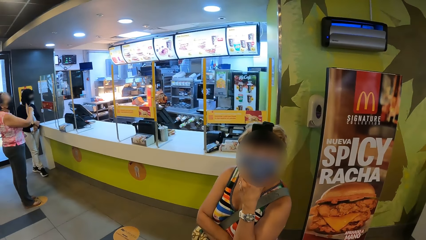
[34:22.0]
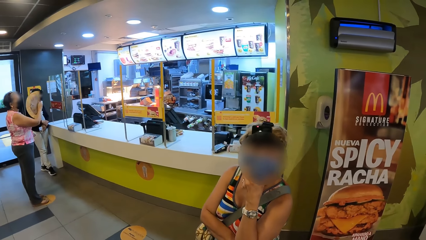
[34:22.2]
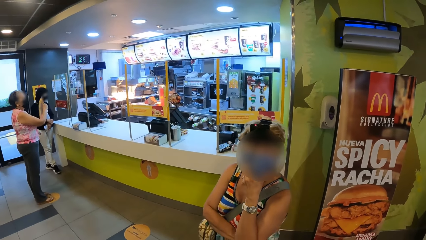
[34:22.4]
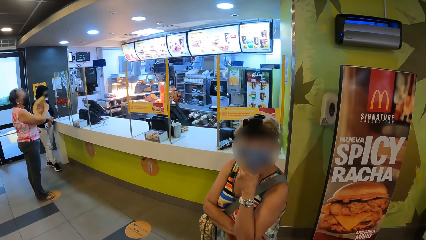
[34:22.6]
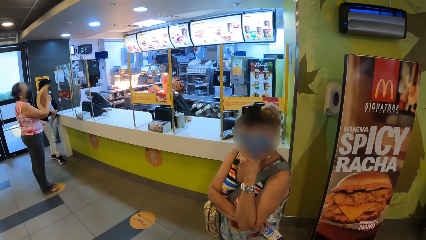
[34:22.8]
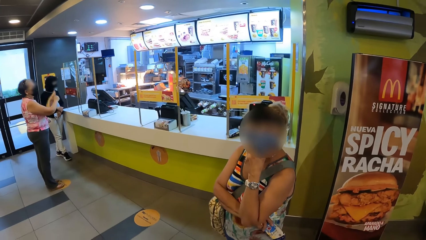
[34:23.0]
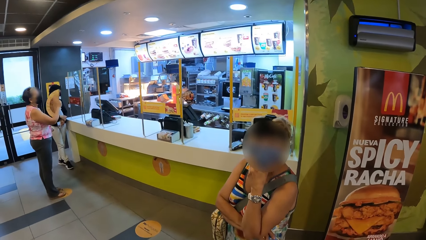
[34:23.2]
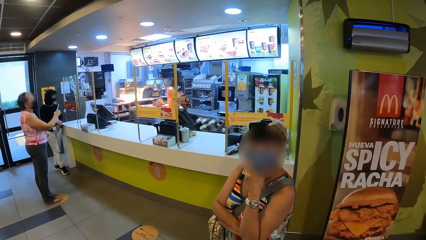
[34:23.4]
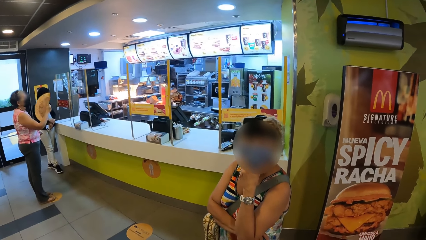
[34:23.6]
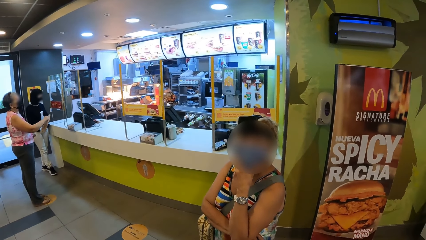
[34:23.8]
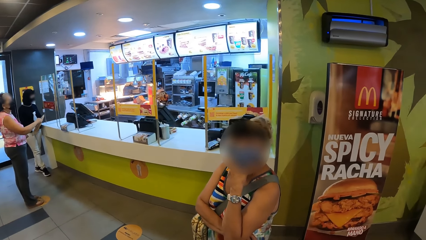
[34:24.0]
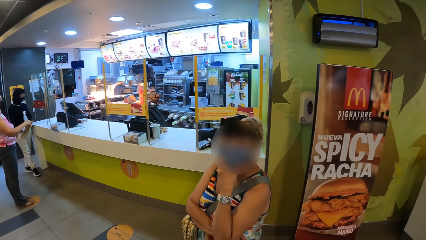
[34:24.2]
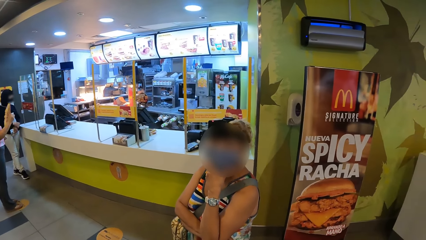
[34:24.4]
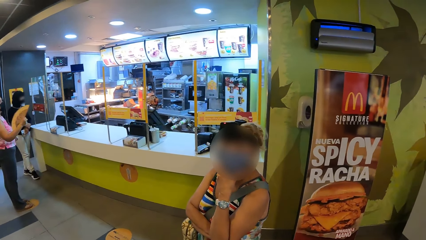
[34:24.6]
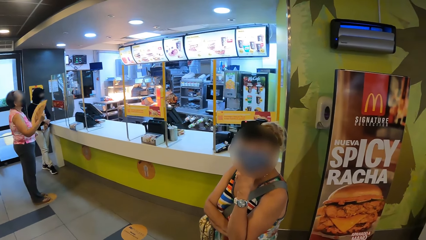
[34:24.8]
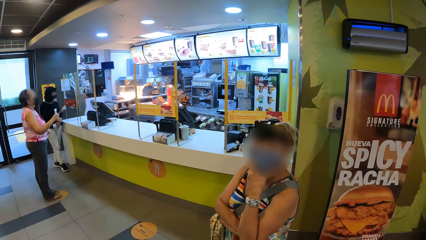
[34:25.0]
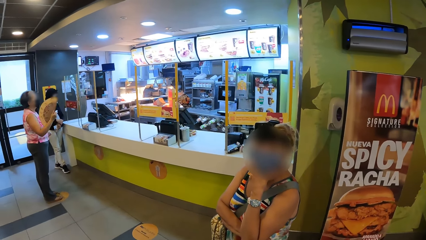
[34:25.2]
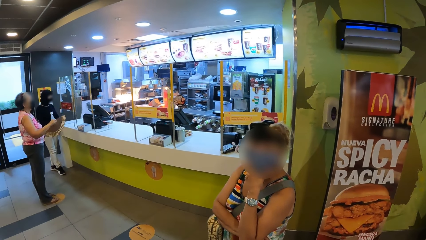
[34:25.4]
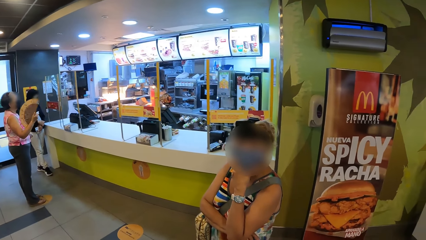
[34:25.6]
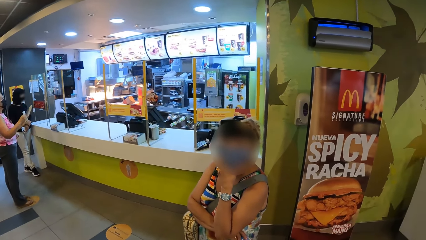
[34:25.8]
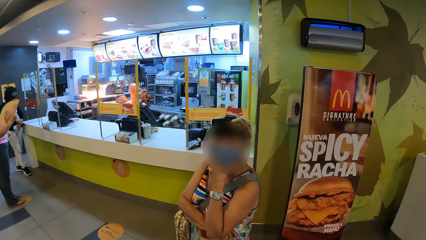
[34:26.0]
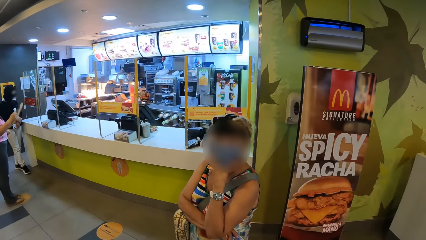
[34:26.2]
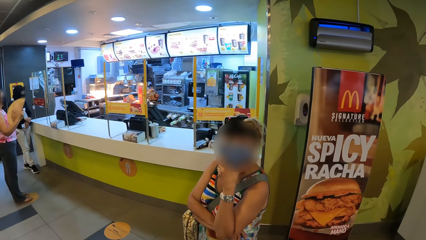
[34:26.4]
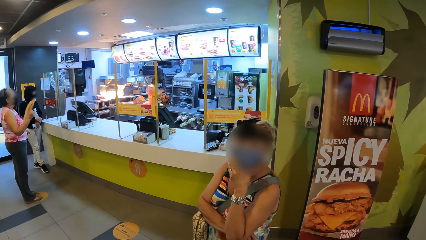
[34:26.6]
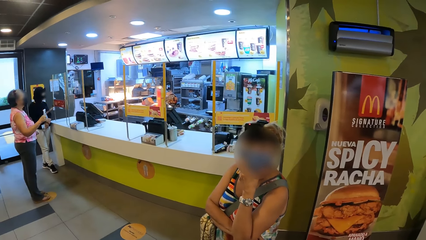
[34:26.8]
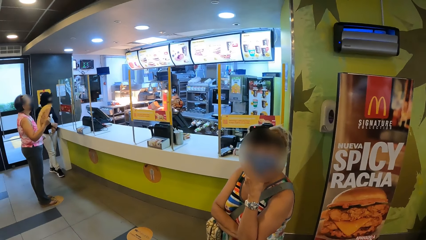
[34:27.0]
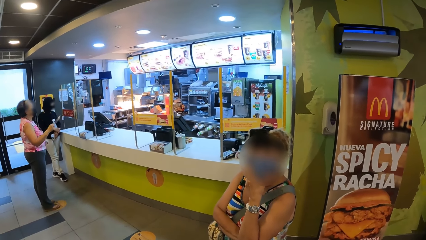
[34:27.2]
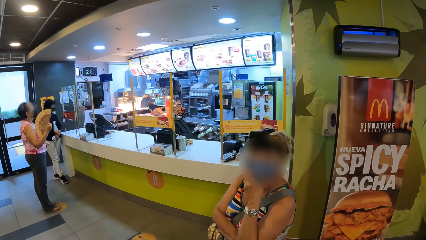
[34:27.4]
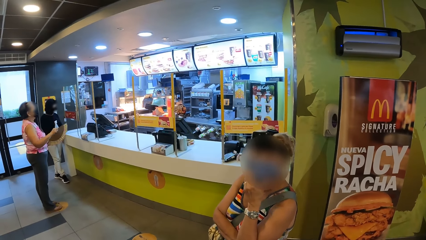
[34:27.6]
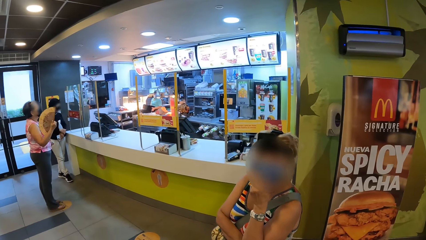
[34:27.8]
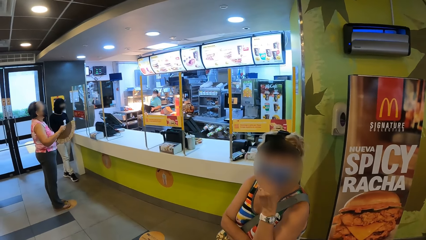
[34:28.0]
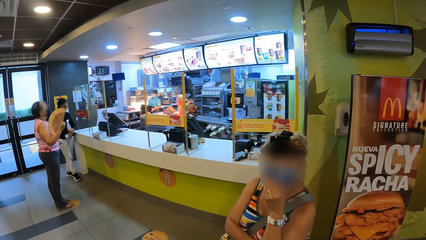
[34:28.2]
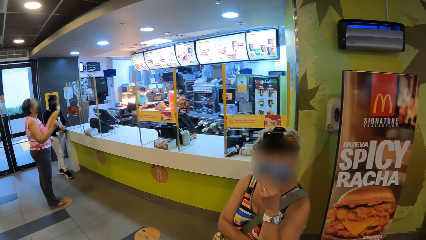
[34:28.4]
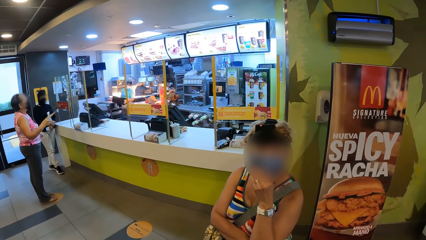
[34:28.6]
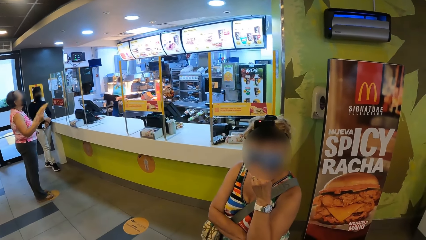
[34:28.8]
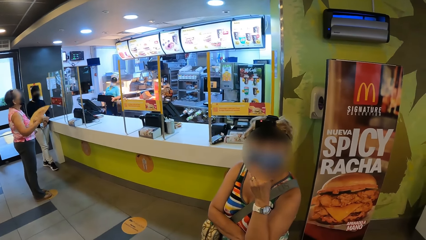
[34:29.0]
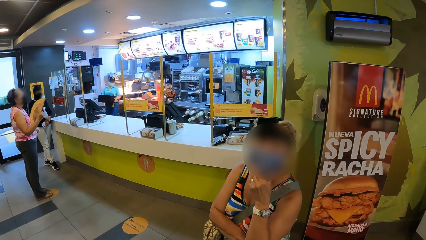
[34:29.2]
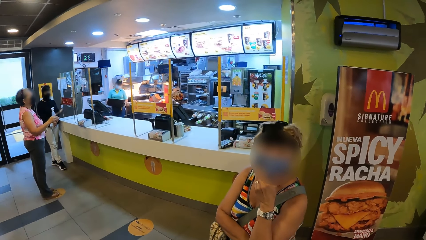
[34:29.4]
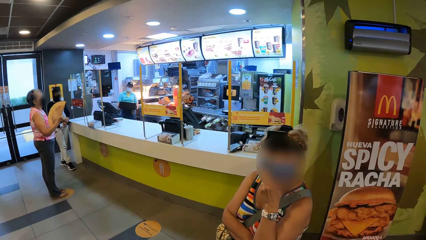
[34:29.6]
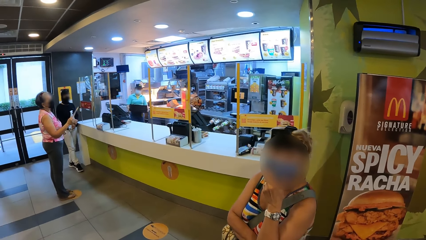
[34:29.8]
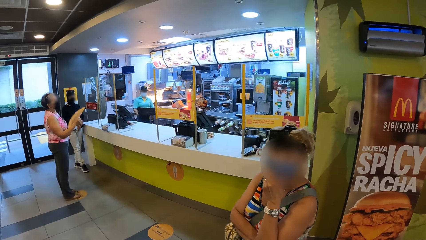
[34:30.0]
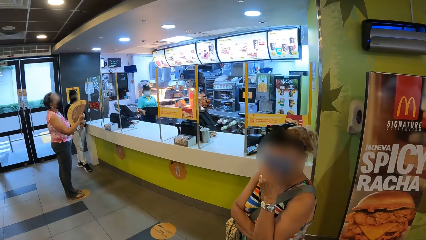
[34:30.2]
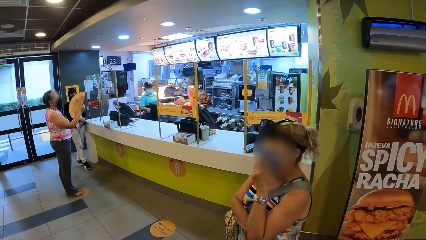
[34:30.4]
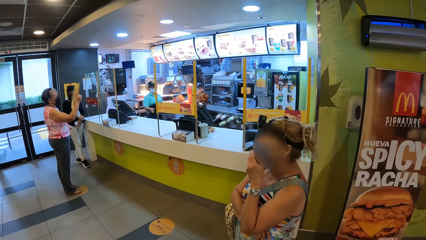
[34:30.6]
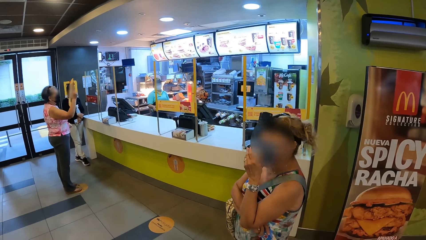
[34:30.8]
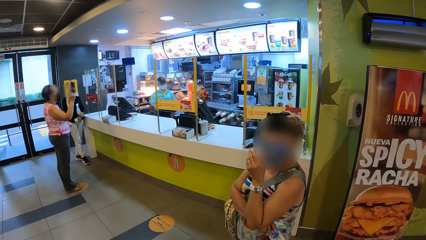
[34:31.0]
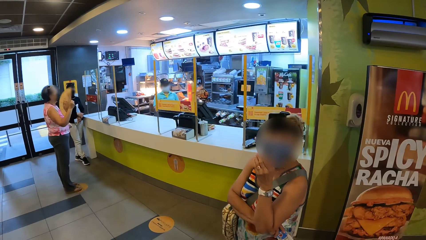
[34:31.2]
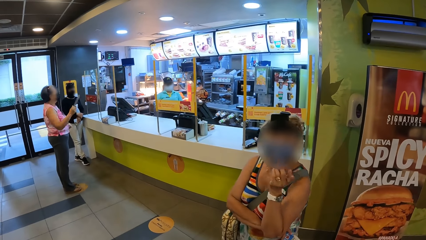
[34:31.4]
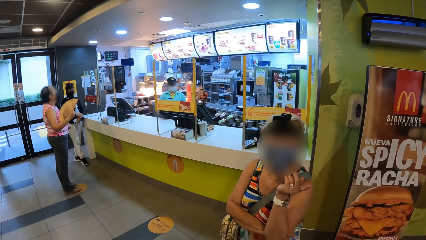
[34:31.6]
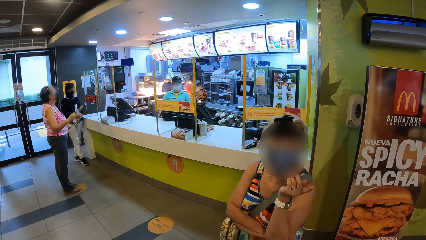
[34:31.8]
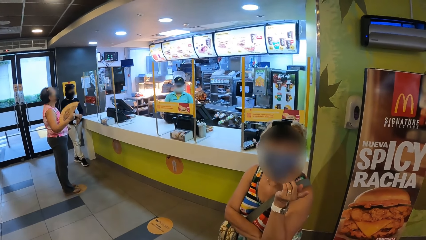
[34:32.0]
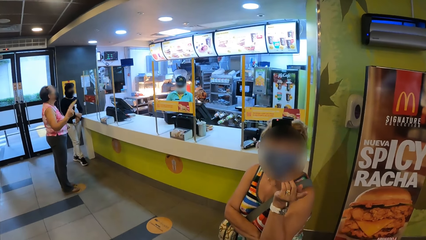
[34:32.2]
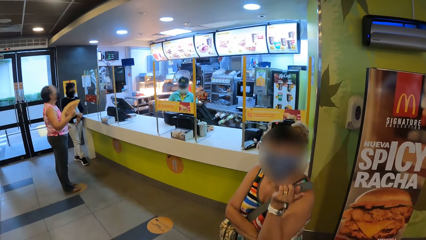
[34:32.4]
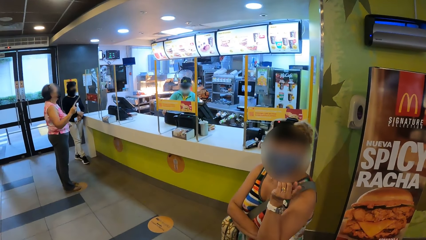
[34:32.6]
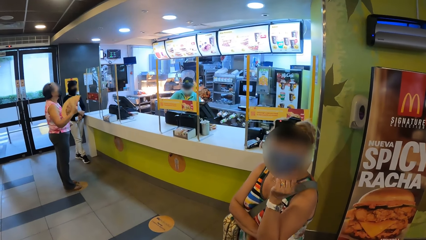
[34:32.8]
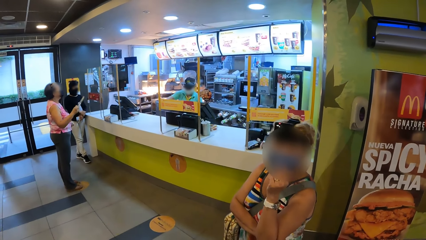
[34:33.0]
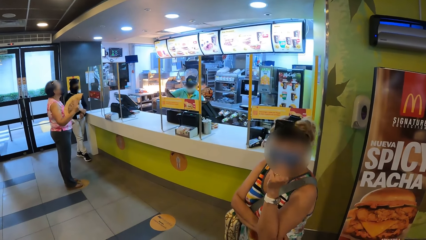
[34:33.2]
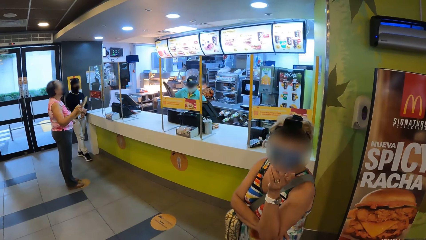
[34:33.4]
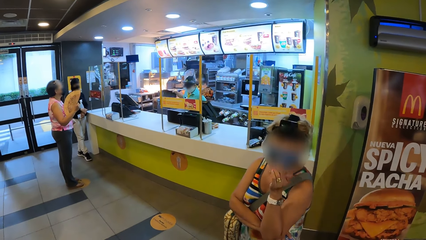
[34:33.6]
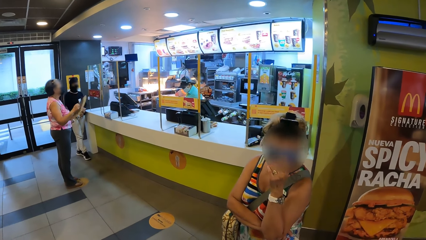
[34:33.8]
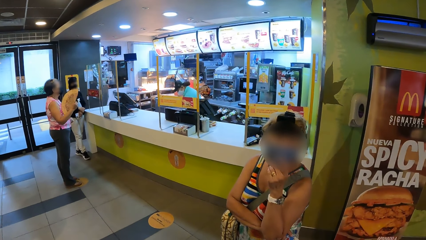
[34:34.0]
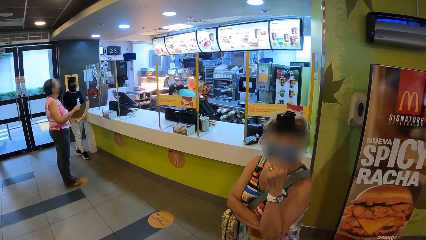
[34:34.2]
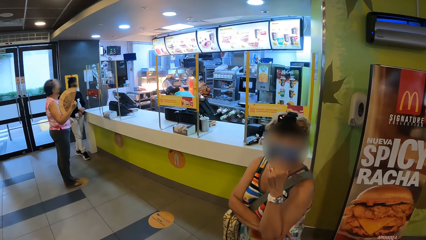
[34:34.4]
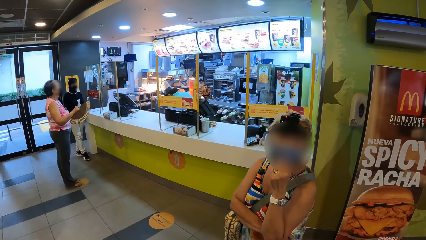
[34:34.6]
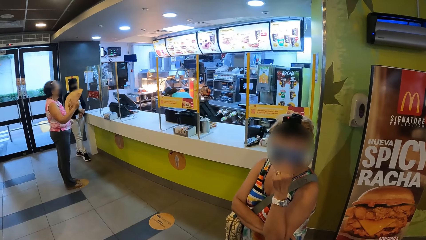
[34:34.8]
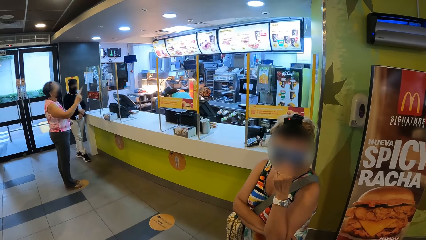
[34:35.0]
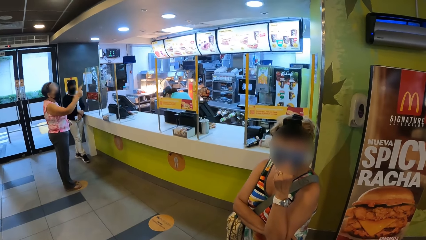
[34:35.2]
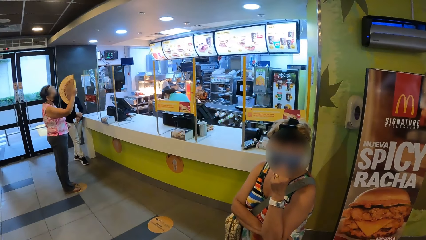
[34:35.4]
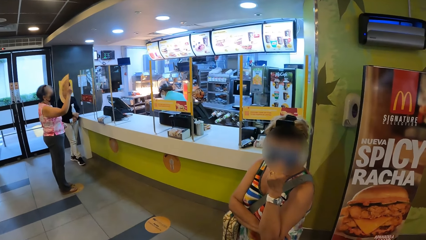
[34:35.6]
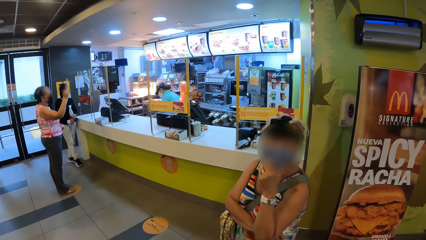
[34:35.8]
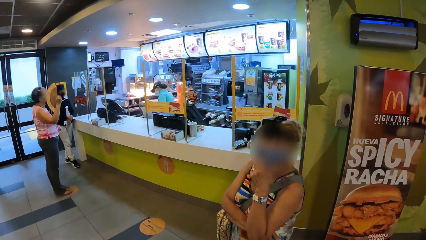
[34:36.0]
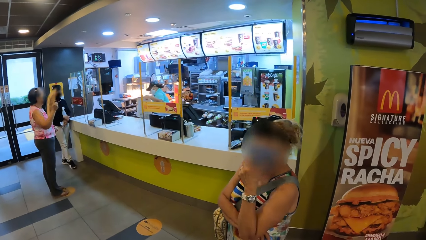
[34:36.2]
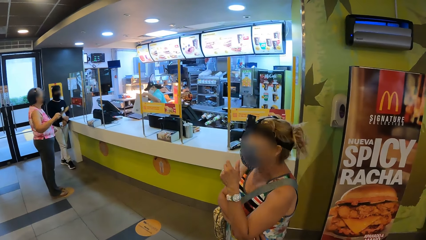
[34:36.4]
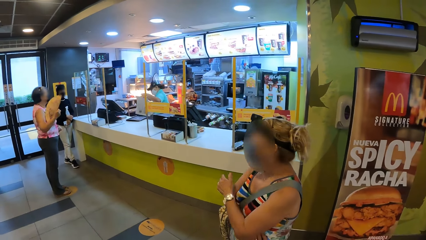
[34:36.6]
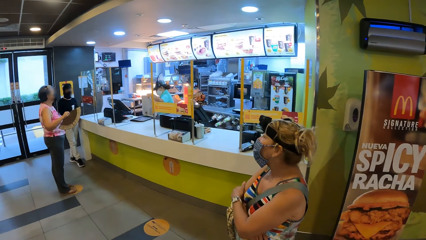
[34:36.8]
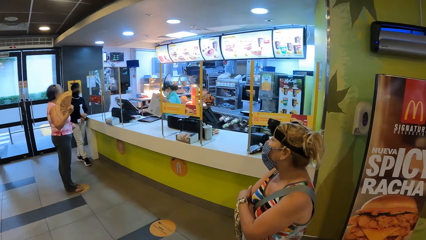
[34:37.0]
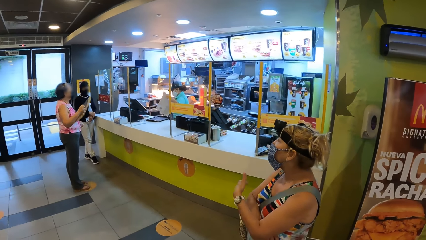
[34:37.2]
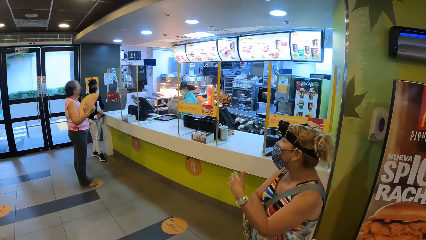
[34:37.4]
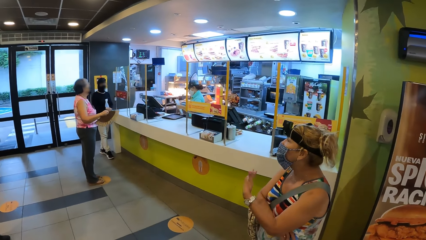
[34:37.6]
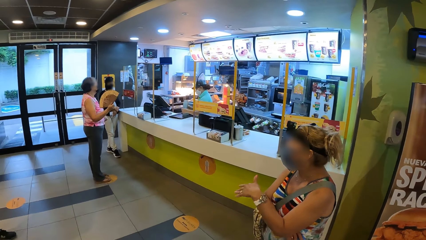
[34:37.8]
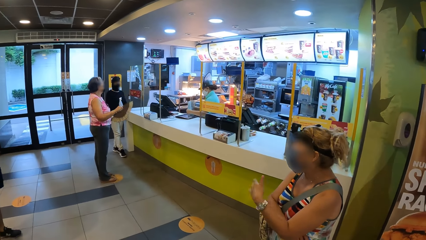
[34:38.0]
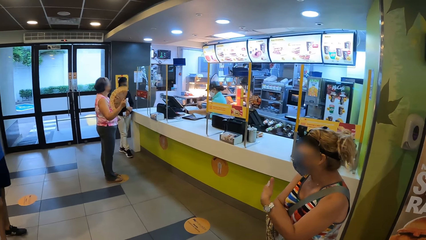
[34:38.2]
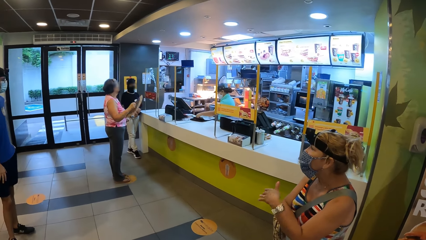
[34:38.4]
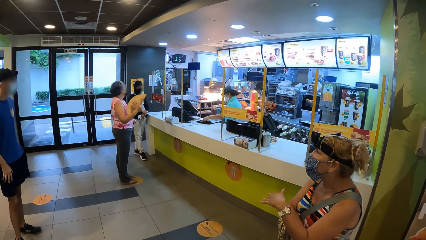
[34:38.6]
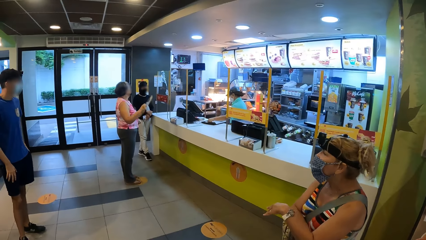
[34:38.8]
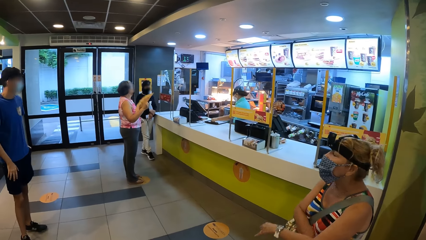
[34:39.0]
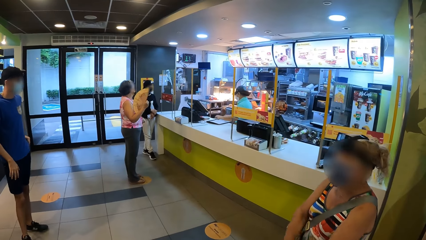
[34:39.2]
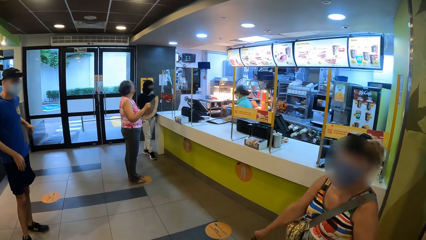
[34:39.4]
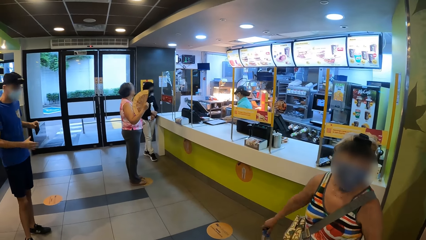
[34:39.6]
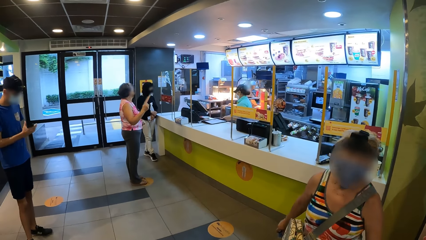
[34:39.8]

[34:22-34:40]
A person talks with the camera wearer. The camera wearer looks around. Another person fans herself. A third person shakes her hand. The first person talks with the camera wearer.
